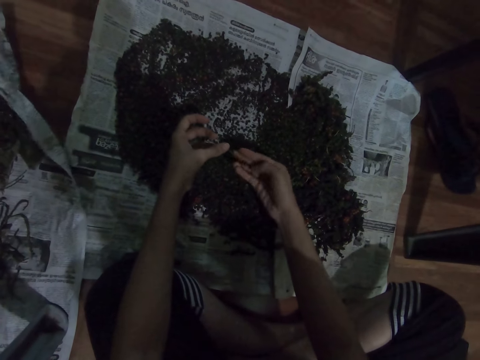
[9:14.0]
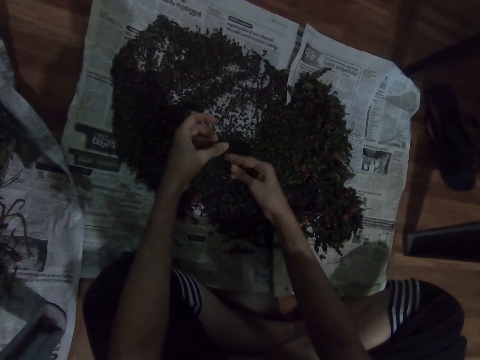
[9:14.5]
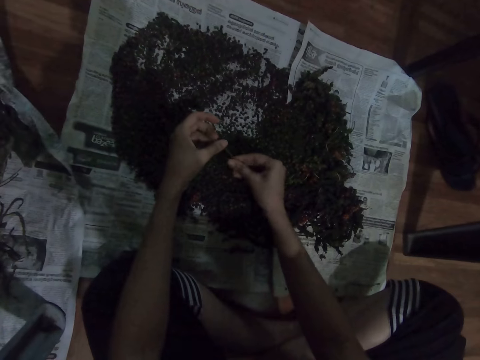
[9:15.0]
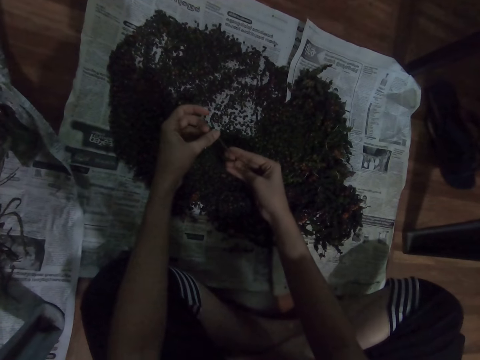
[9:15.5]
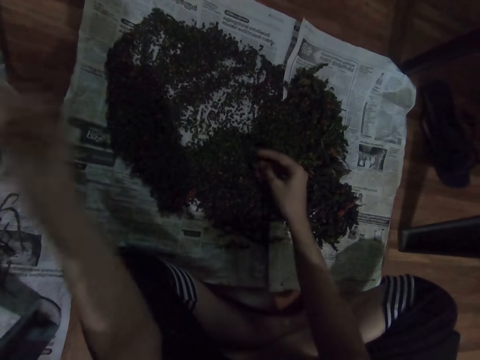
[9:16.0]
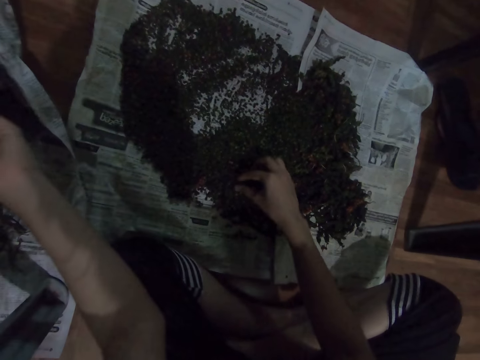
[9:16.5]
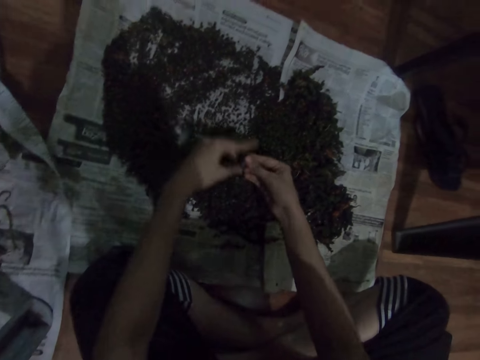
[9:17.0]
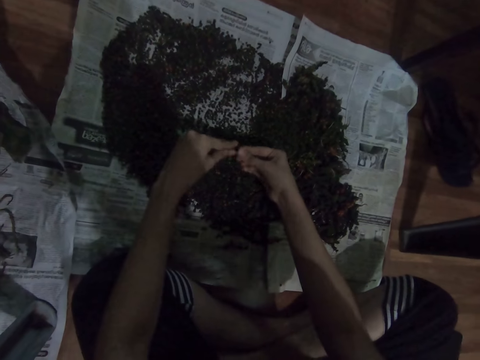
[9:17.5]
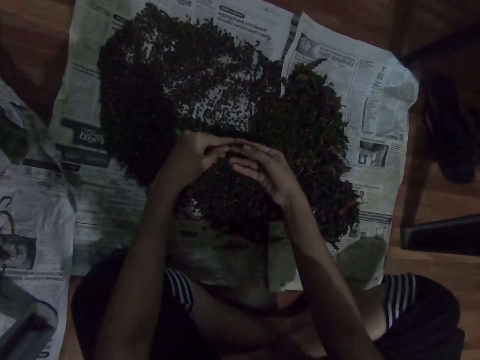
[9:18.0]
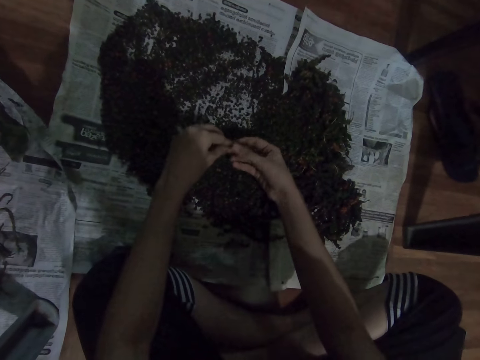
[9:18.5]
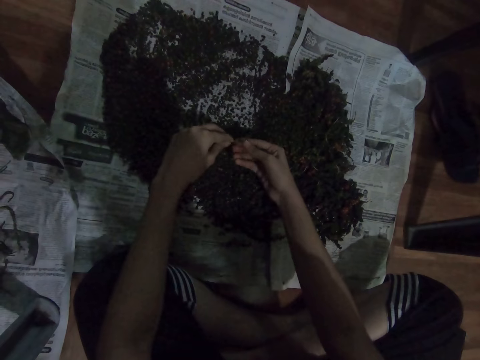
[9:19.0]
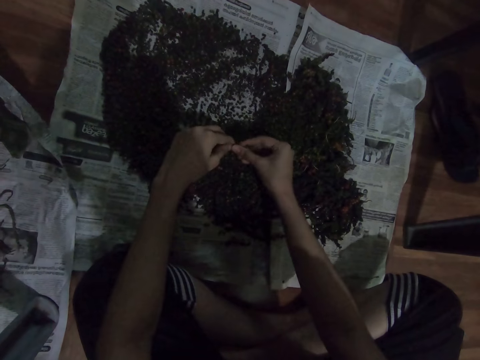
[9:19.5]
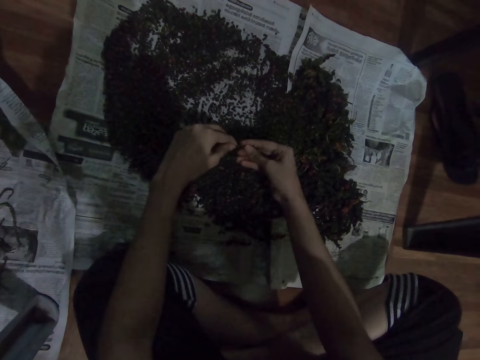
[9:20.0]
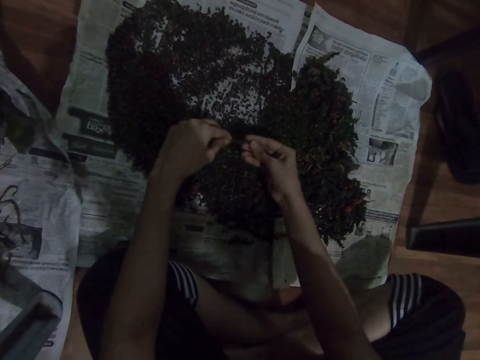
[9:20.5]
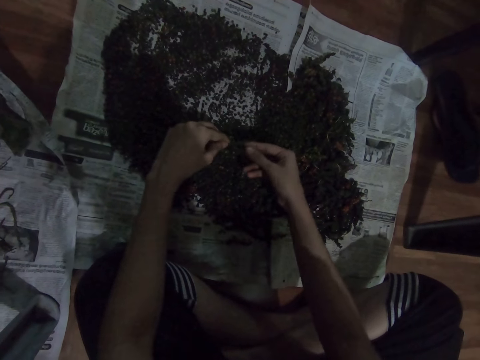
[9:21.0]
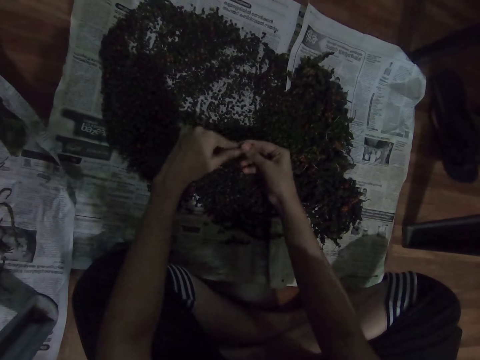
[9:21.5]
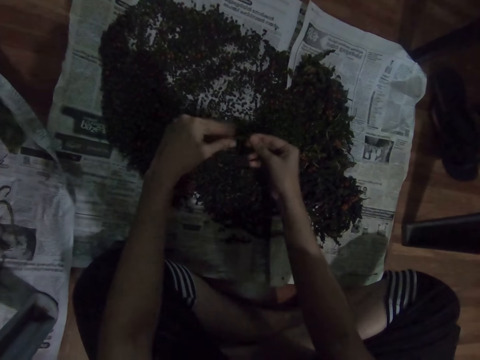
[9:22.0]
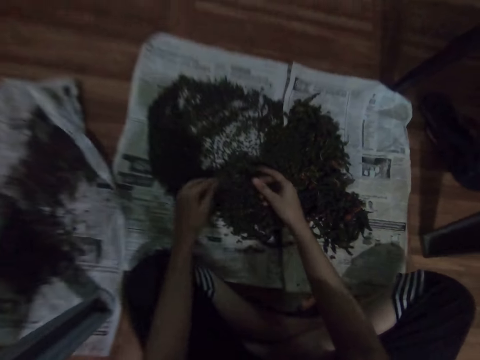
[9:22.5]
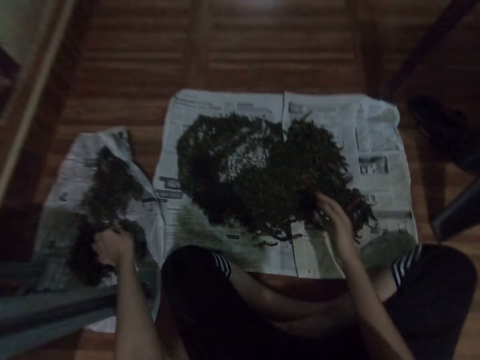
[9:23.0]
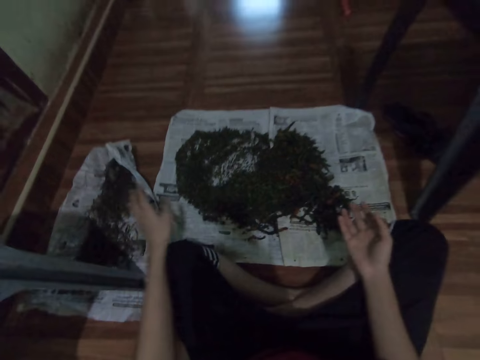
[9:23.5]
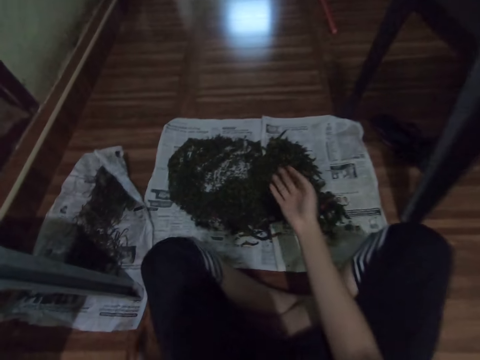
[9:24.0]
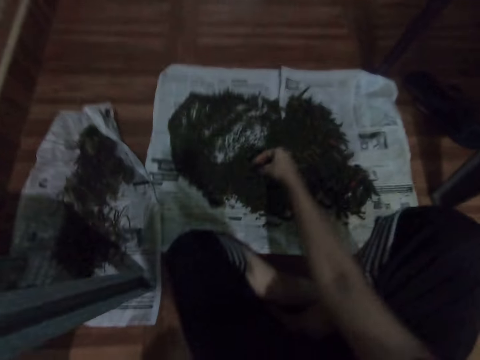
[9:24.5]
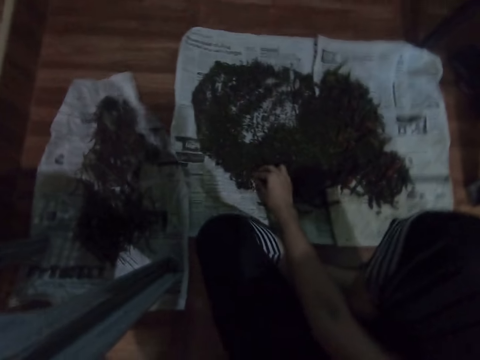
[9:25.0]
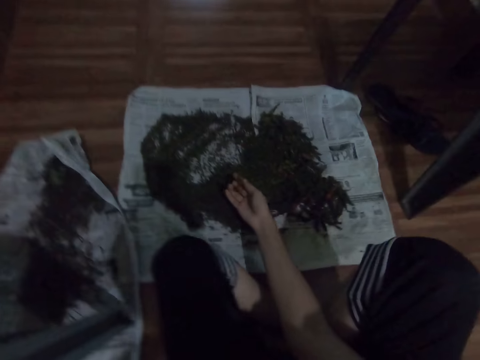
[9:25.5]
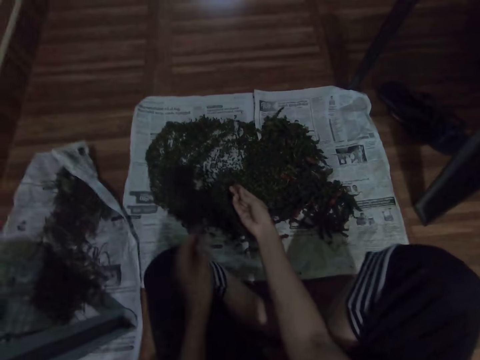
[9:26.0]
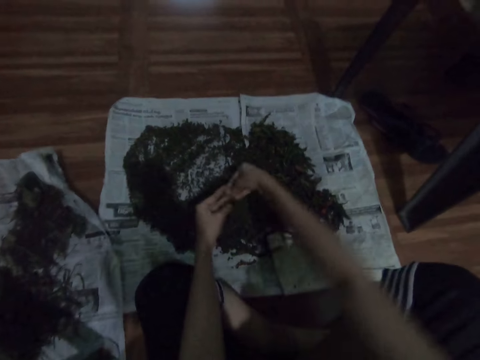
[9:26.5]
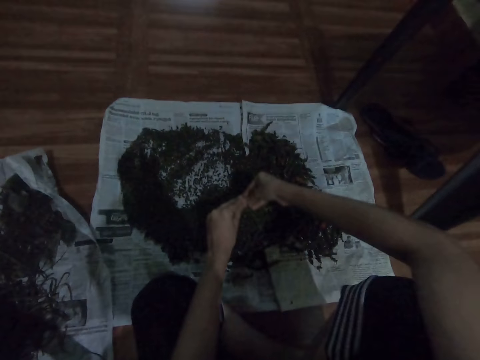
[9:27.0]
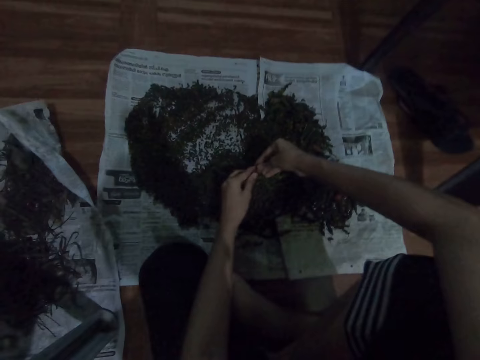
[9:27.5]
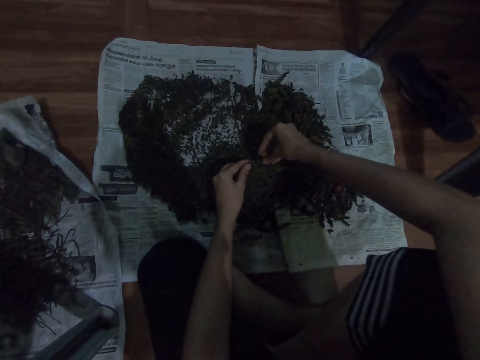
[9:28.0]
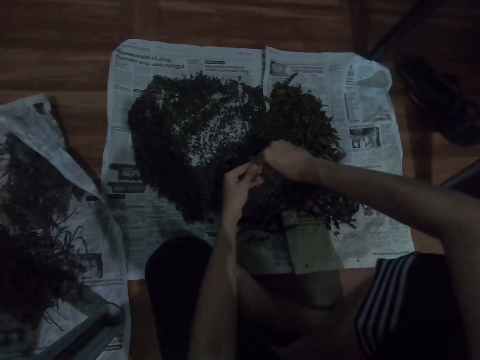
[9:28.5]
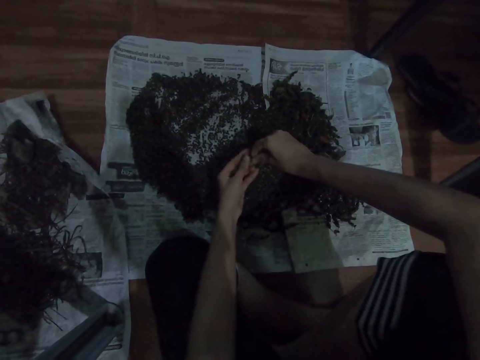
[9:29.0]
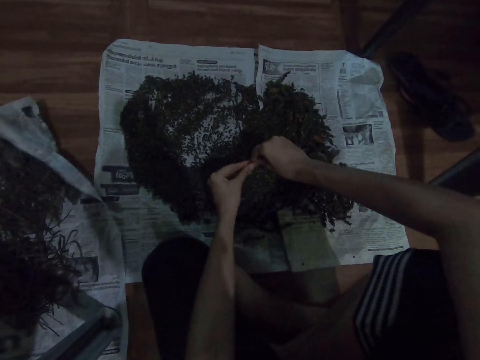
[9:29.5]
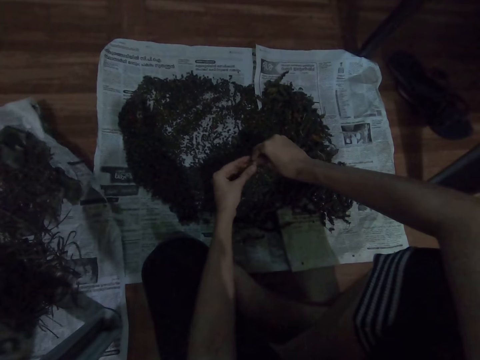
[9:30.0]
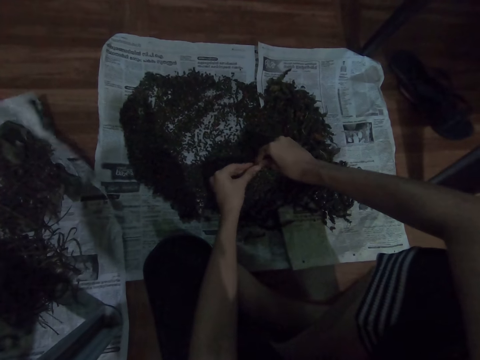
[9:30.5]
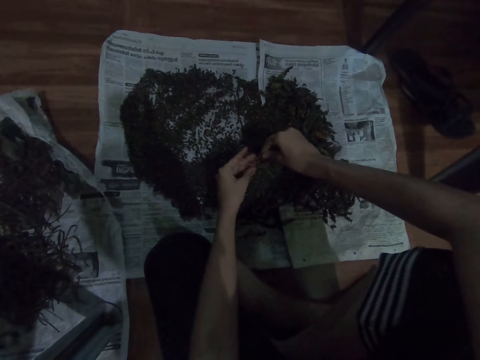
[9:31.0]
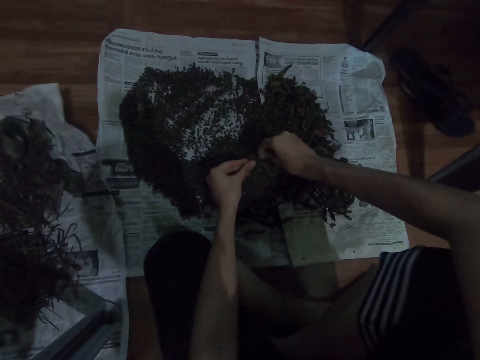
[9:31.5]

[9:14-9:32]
The camera wearer places the dirt on the paper. They drop the herbs on the magazine paper. They pick the vegetables. They select the vegetables. They scrub off the outer core of the herbs. They drop the herbs on the magazine paper. They place the dirt on the paper. They pick the vegetables. They select the vegetables. They scrub off the outer core of the herbs.

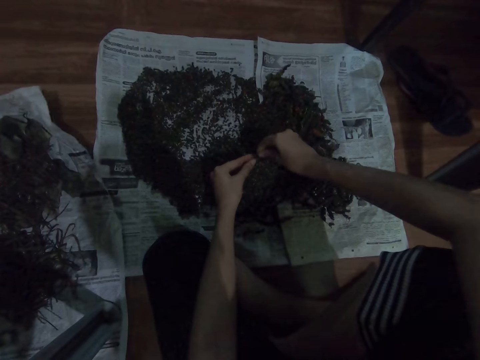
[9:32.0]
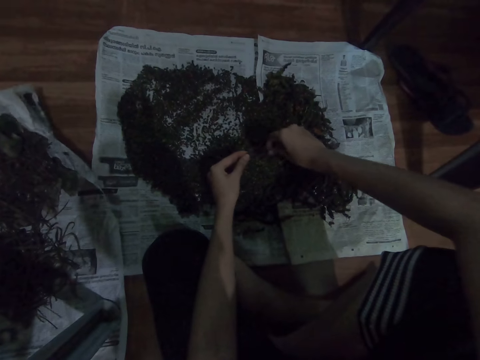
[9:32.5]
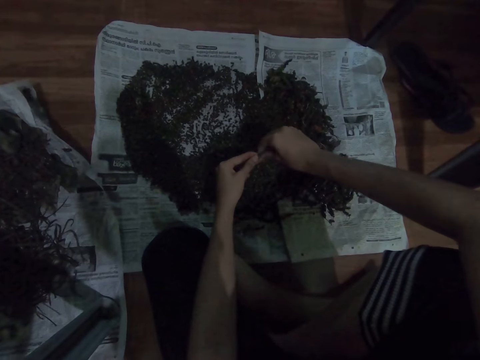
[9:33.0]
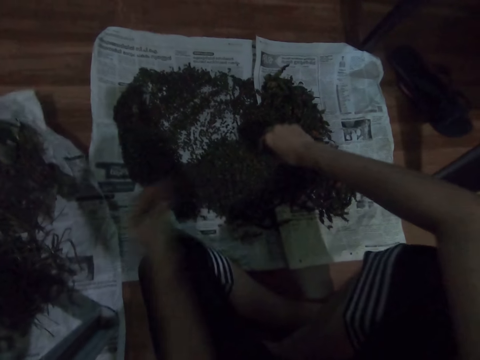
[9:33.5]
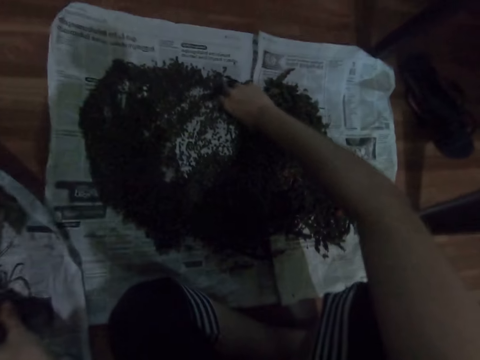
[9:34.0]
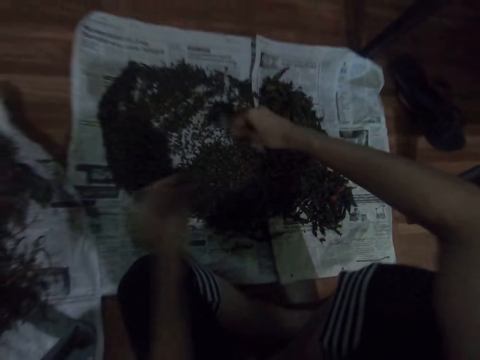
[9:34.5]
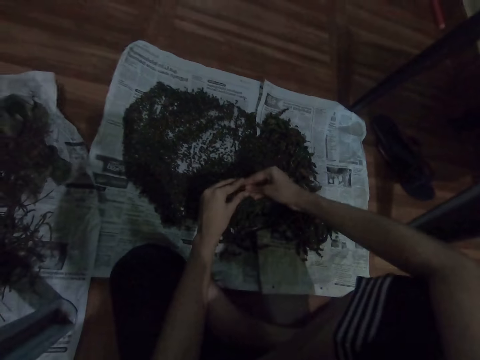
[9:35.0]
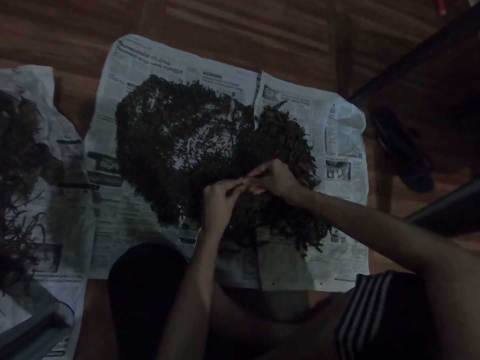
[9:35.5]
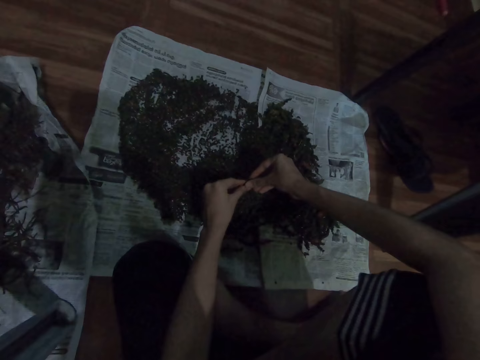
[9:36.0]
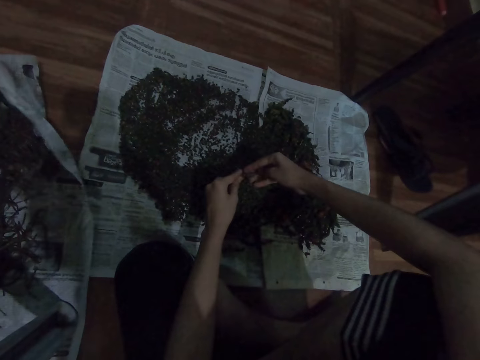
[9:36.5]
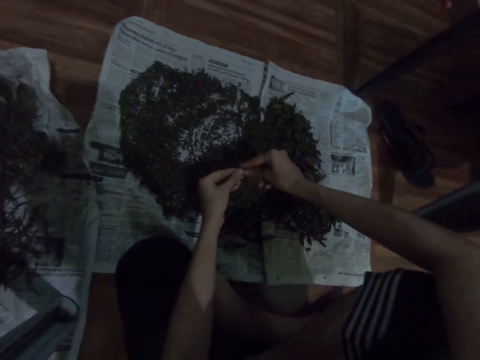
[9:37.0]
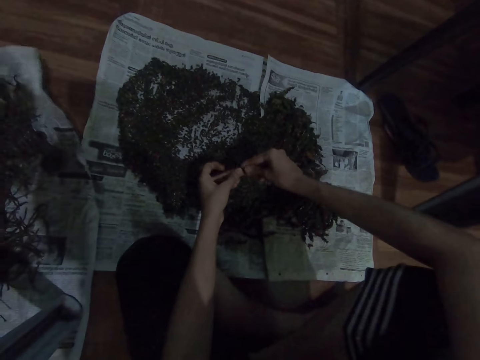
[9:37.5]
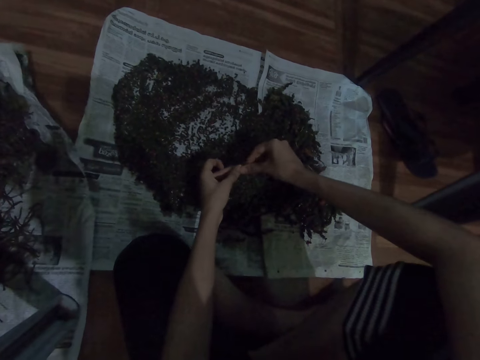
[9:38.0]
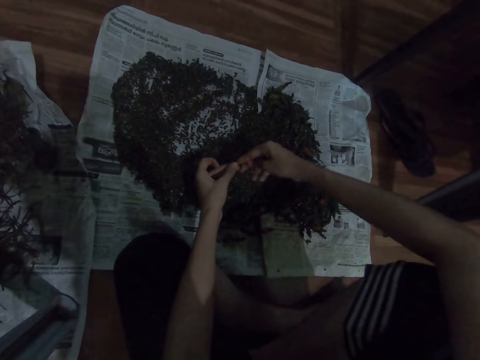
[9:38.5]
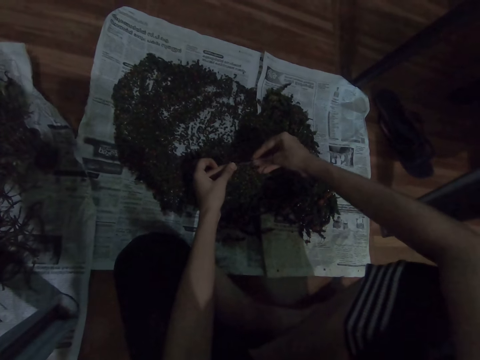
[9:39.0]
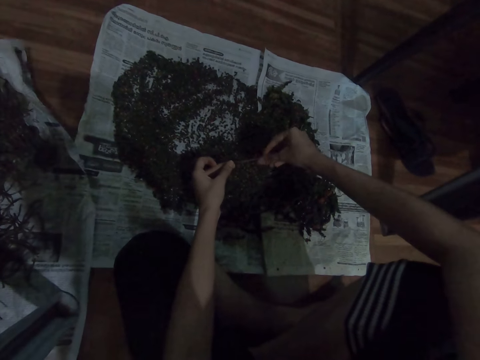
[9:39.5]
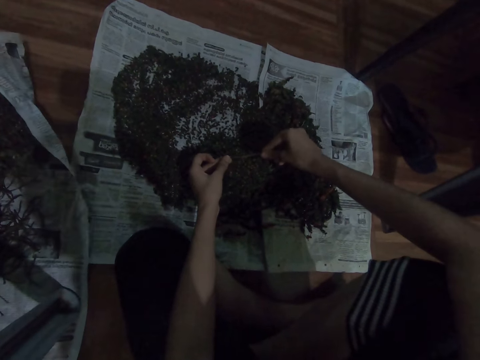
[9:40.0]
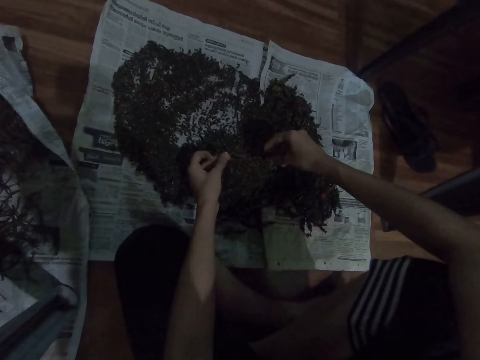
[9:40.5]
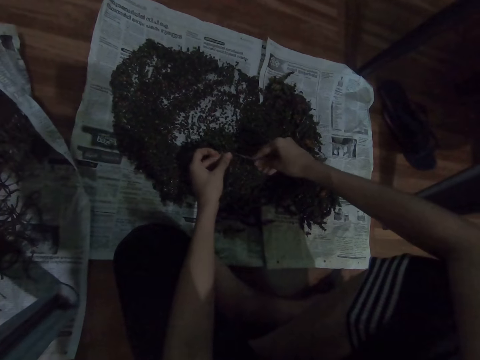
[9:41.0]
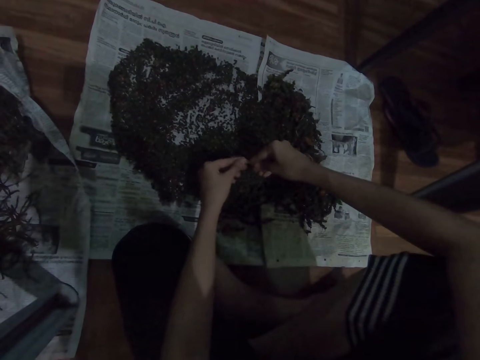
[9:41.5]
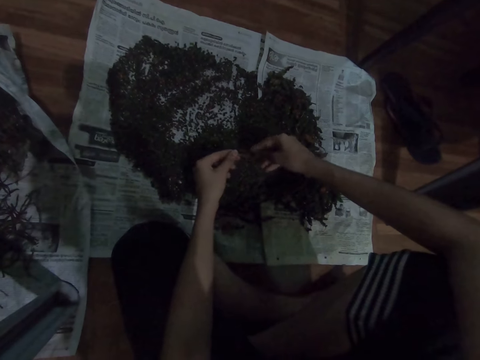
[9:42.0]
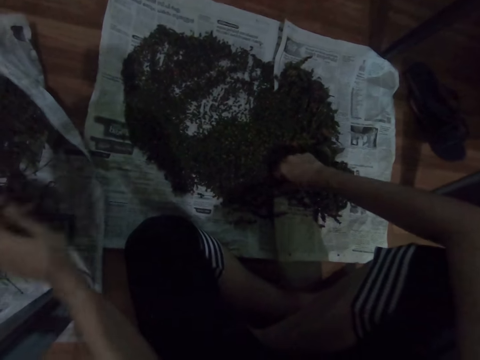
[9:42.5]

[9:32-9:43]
The camera wearer drops the herbs on the magazine paper. They place the dirt on the paper. They scrub off the outer core of the herbs. They pick the vegetables. They select the vegetables.
